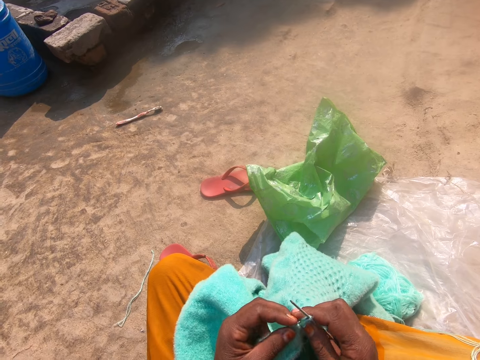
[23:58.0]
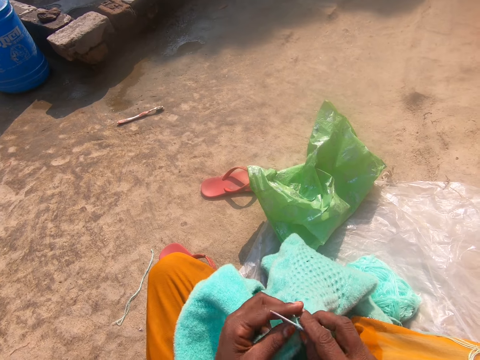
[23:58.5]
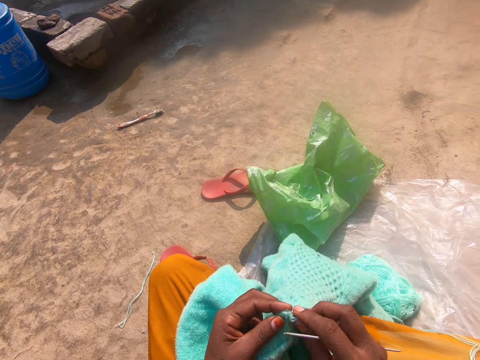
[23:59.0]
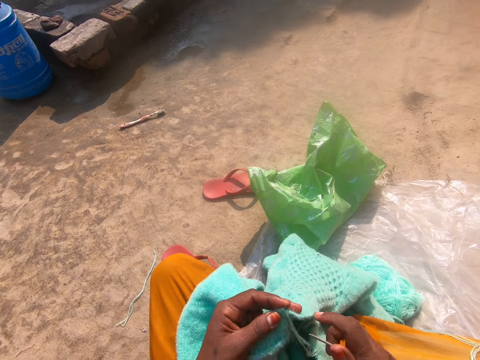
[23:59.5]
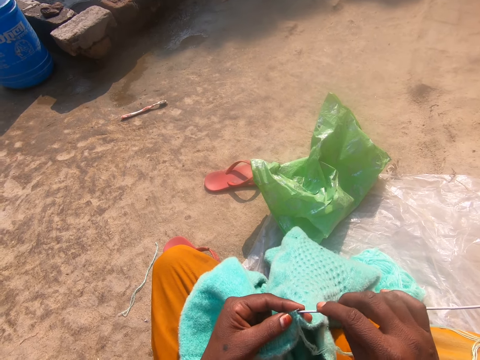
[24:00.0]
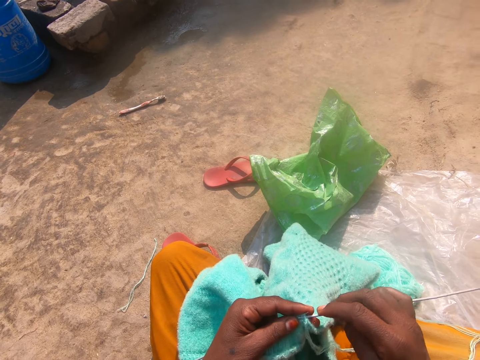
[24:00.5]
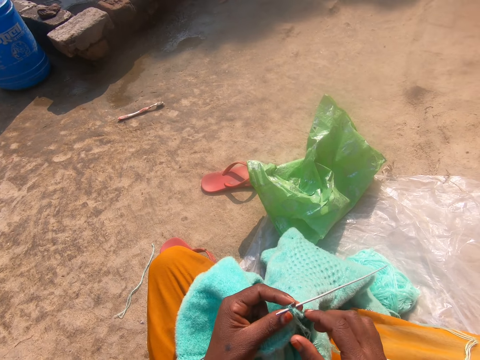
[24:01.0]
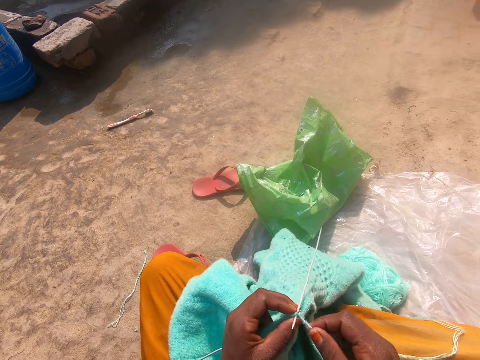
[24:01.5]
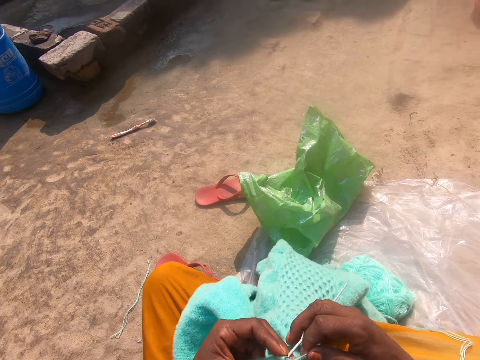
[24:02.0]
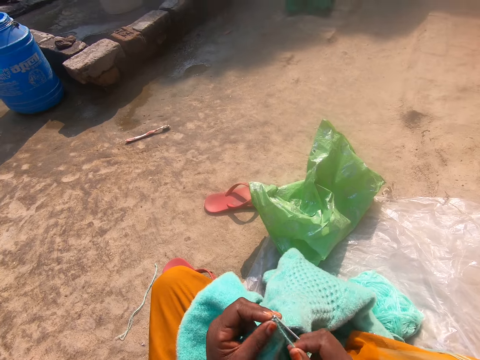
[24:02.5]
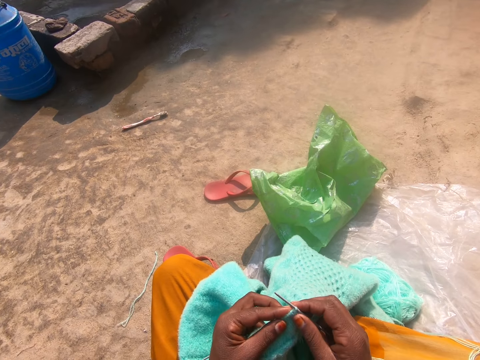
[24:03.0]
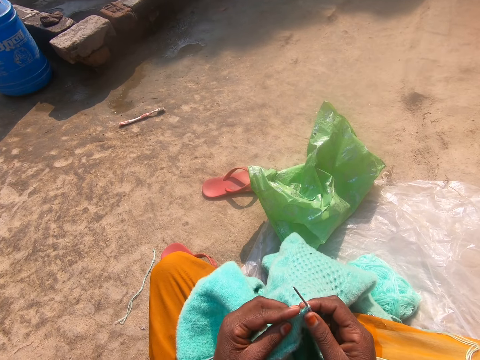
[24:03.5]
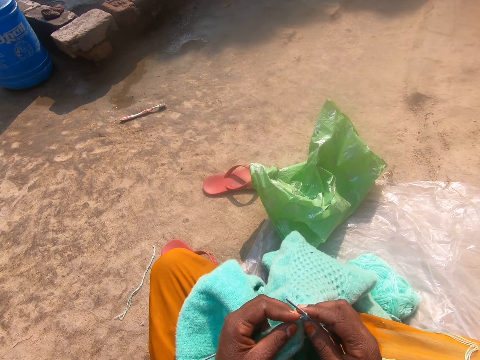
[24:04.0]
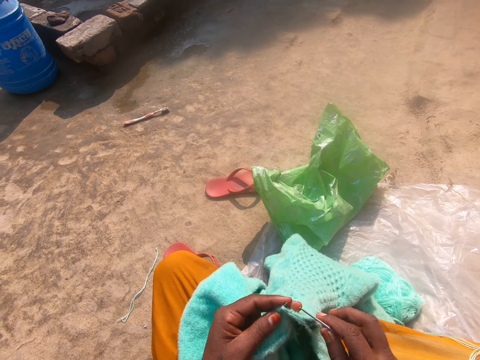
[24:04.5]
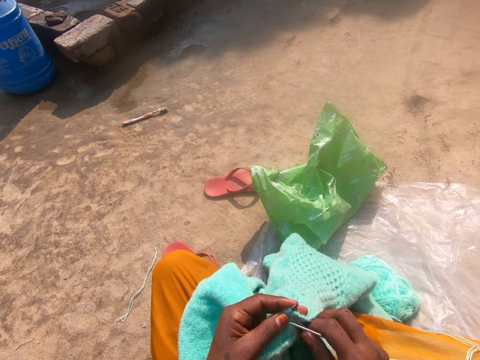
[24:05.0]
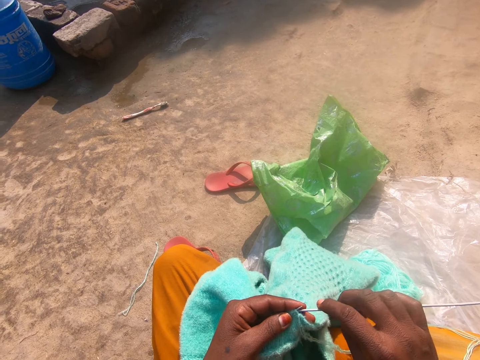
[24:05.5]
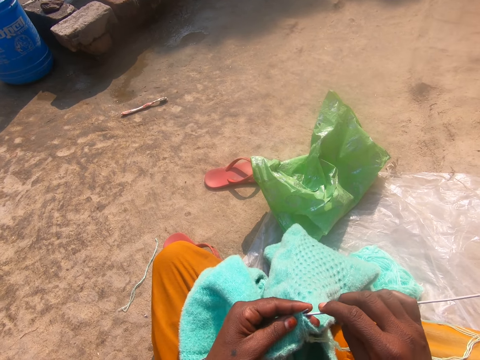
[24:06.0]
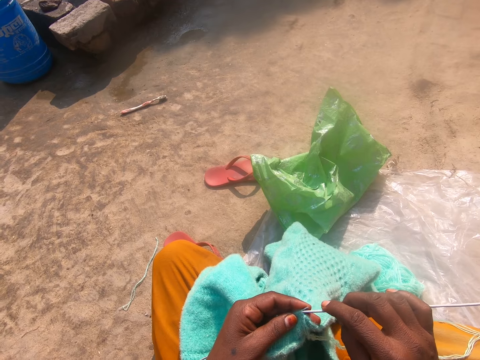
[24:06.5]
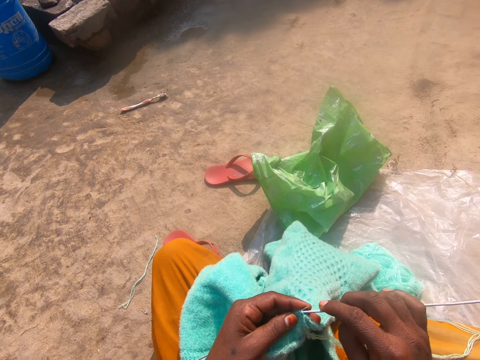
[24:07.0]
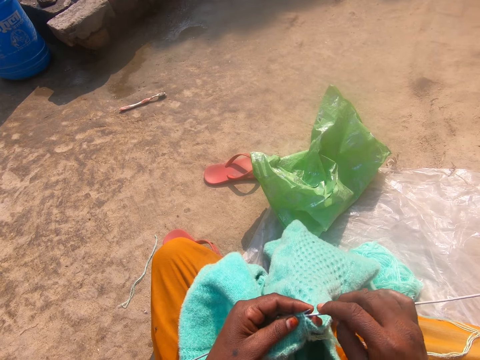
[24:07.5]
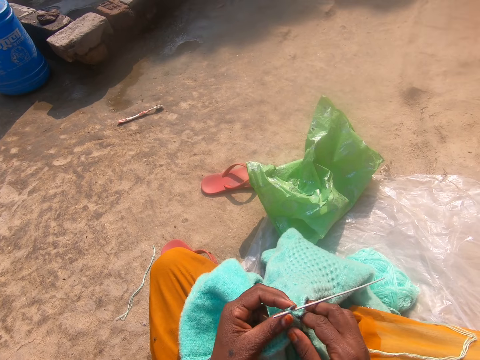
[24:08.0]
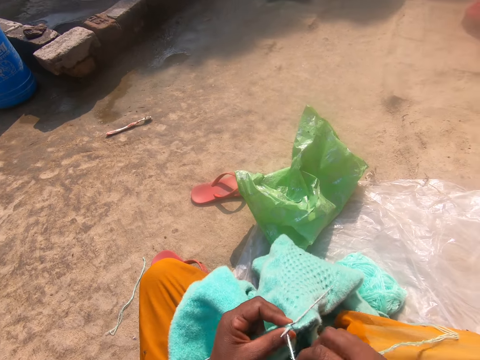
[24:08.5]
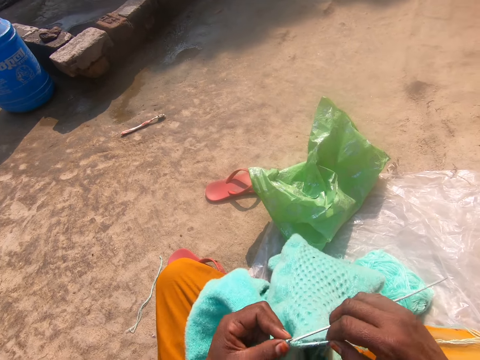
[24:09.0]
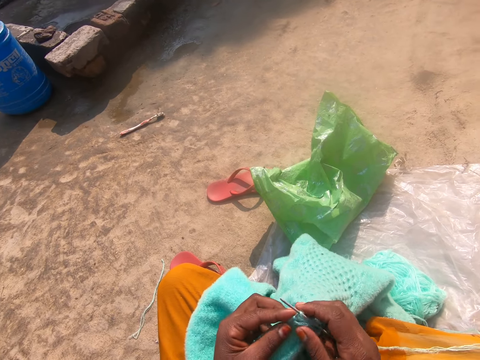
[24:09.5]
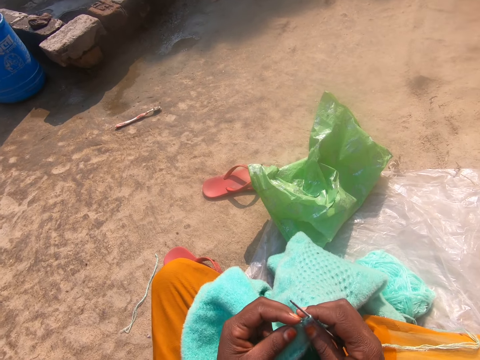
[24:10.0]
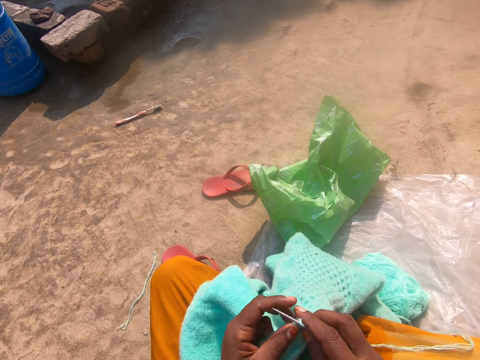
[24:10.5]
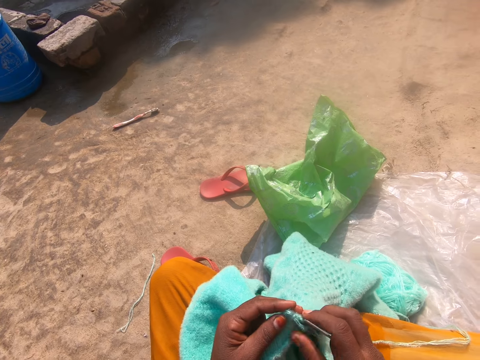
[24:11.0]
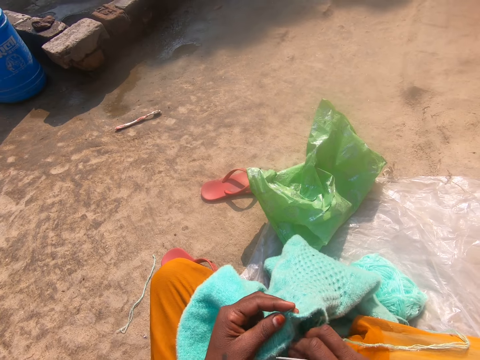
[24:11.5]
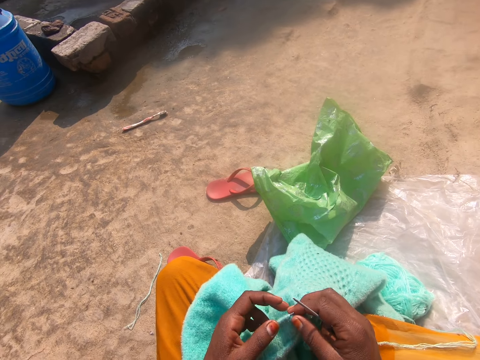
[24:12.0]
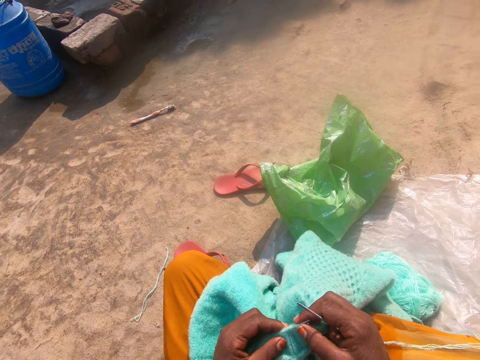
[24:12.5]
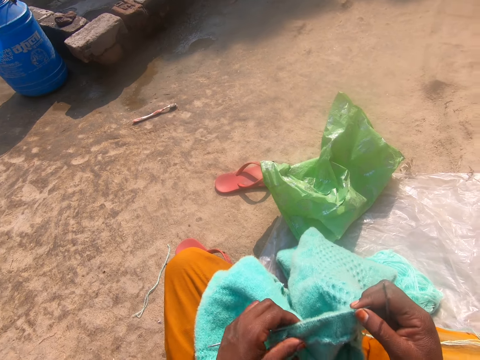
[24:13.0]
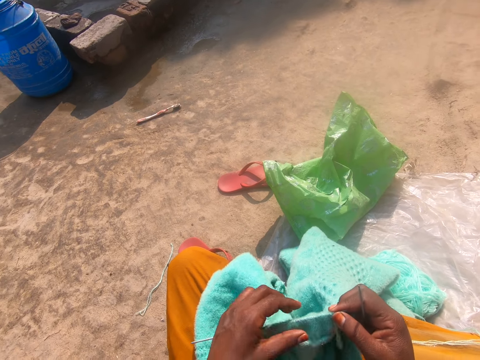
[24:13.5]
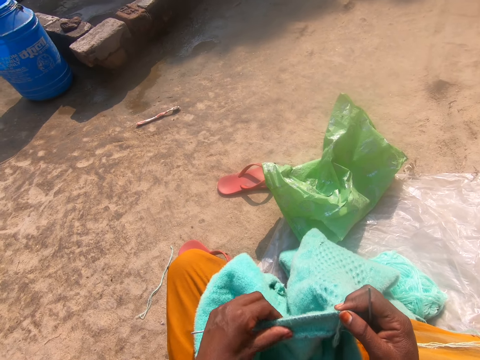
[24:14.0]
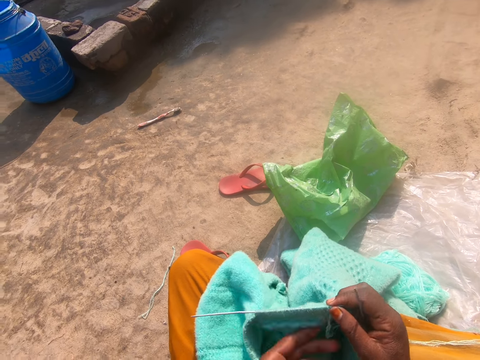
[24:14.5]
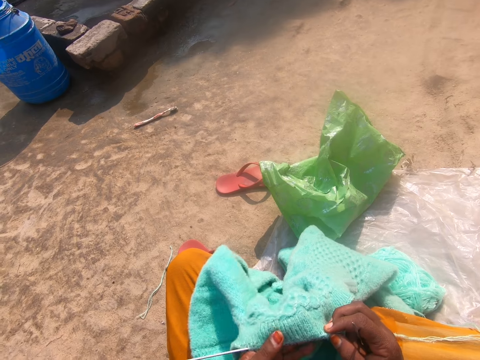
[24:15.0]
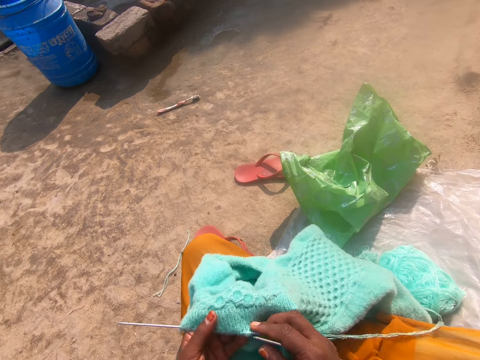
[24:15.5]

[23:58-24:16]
The camera wearer holds knitting thread. They knit the fabric. They adjust the knitting needle in the cardigan. They pull out the knitting crochet off the fabric.

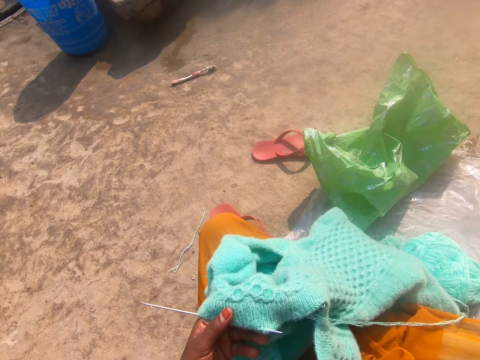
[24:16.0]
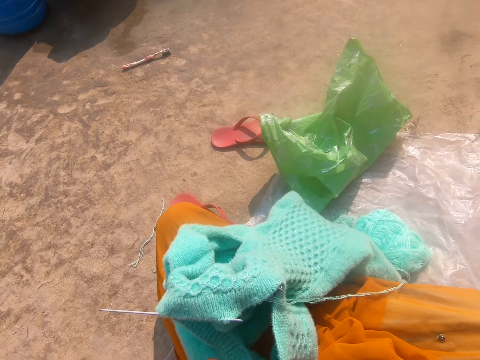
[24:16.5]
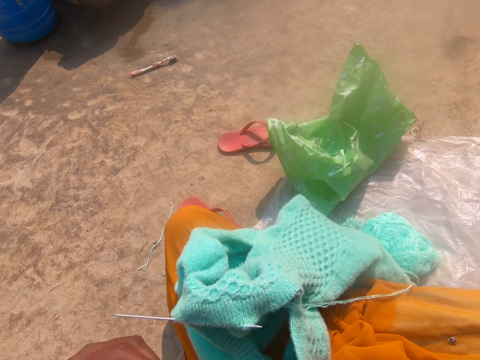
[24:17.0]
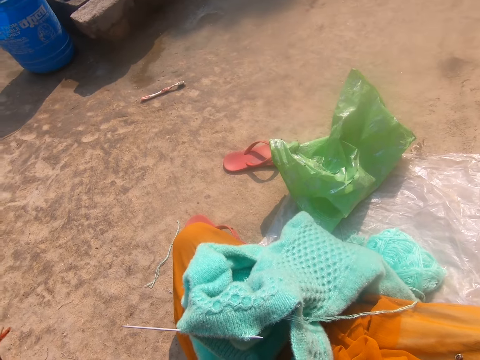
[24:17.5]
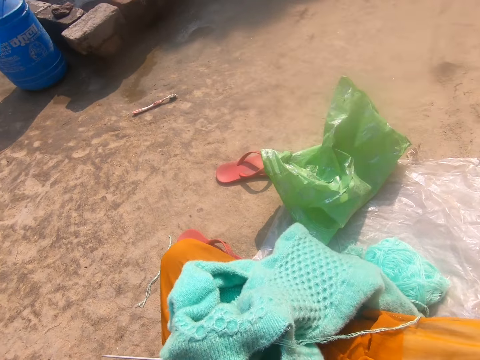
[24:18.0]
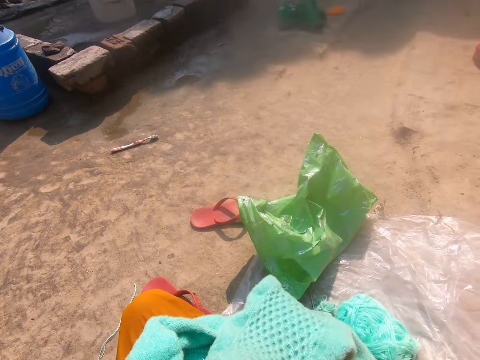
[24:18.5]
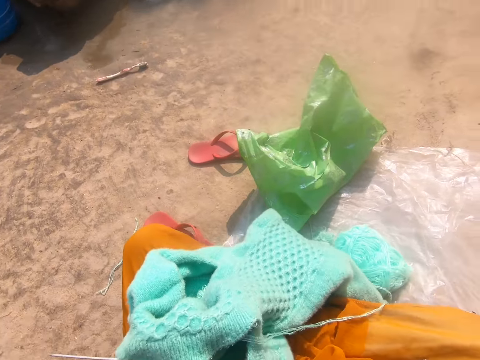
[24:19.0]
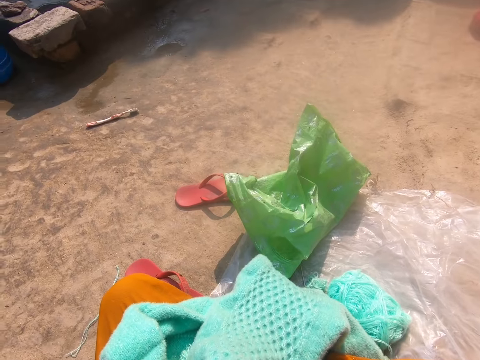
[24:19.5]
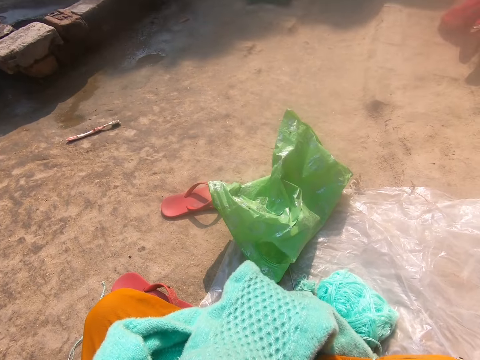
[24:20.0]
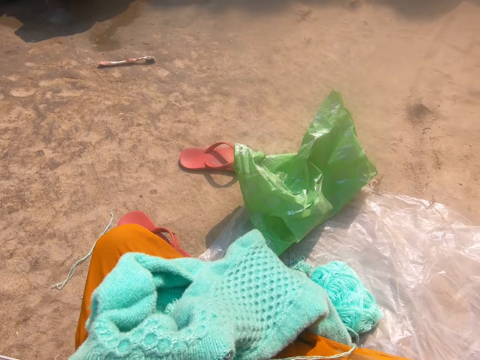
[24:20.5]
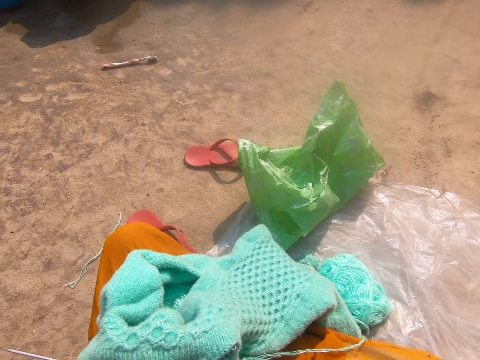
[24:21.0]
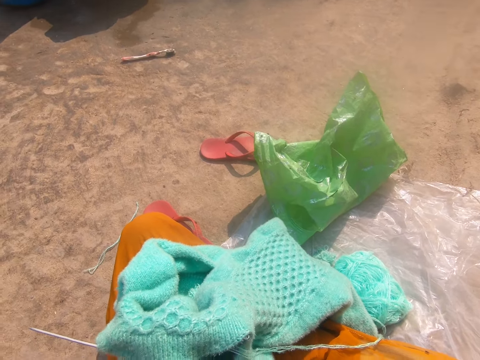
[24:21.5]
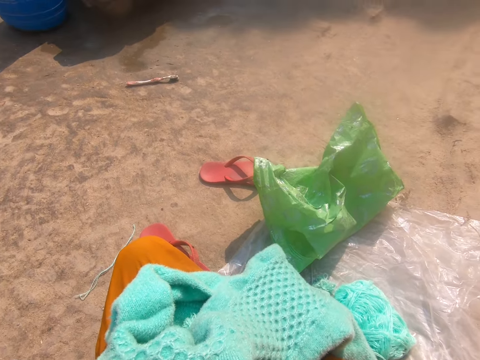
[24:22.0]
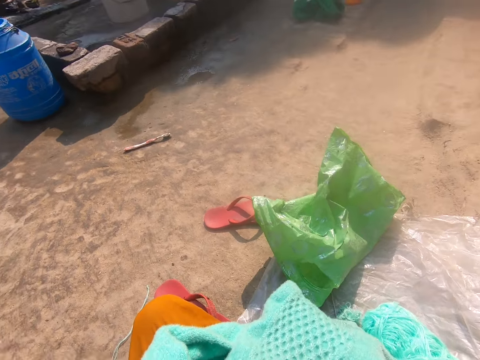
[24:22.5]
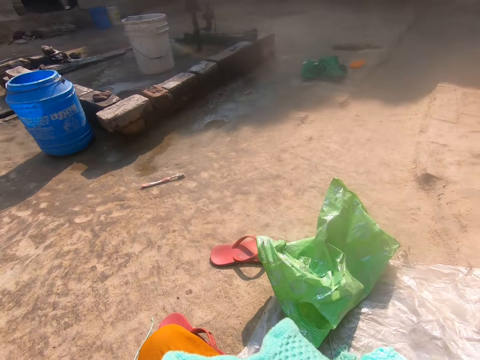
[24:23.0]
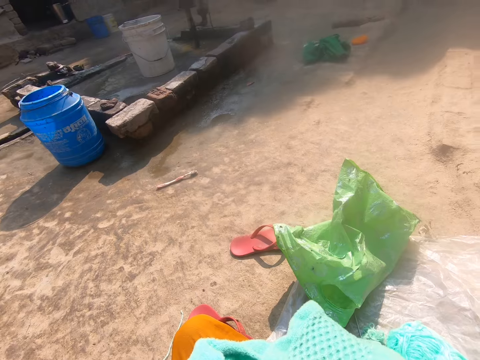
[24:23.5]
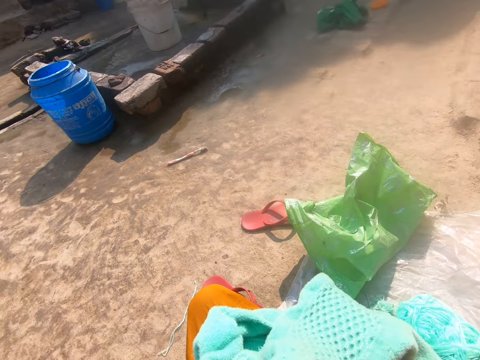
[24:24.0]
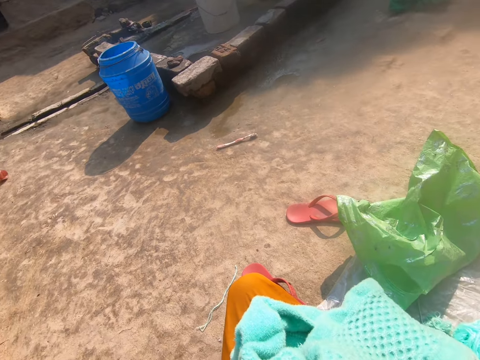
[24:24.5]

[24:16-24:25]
The camera wearer moves the camera around. She adjusts the camera on her head.
